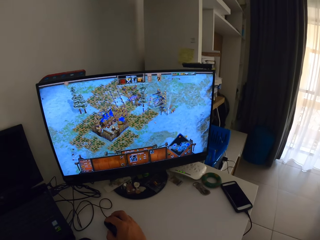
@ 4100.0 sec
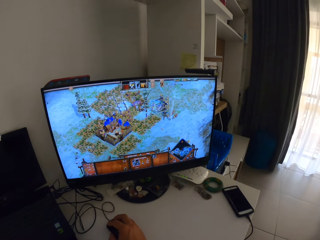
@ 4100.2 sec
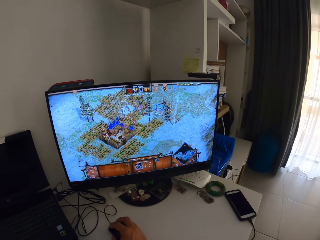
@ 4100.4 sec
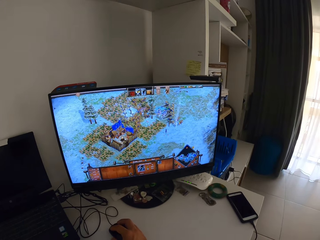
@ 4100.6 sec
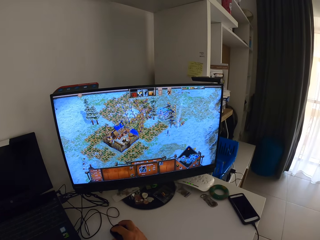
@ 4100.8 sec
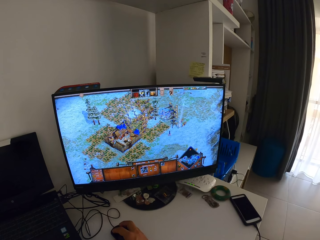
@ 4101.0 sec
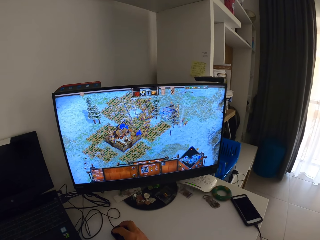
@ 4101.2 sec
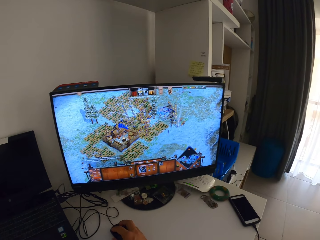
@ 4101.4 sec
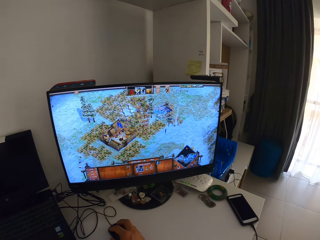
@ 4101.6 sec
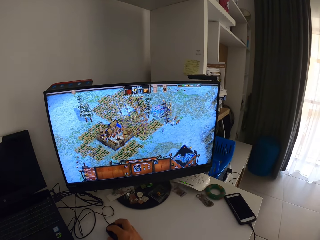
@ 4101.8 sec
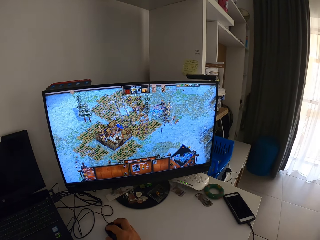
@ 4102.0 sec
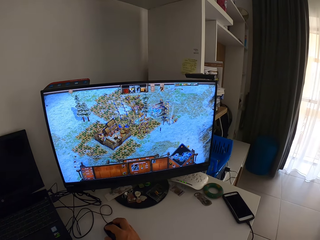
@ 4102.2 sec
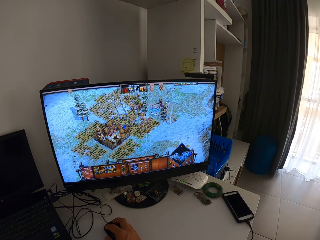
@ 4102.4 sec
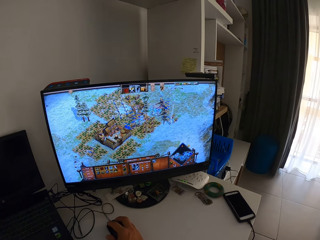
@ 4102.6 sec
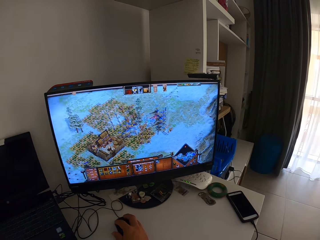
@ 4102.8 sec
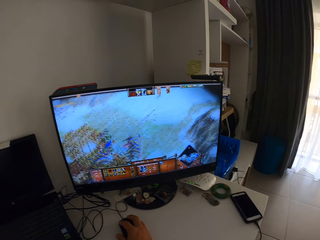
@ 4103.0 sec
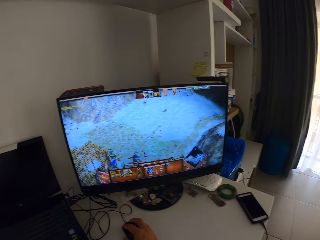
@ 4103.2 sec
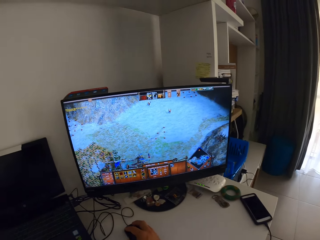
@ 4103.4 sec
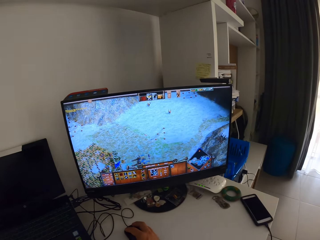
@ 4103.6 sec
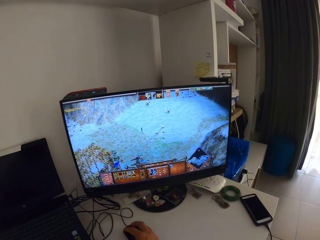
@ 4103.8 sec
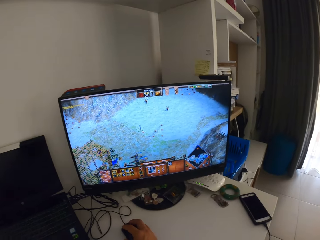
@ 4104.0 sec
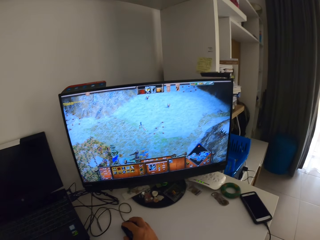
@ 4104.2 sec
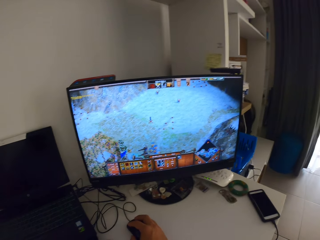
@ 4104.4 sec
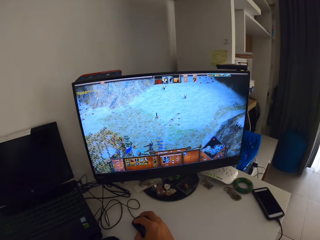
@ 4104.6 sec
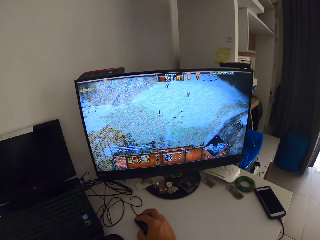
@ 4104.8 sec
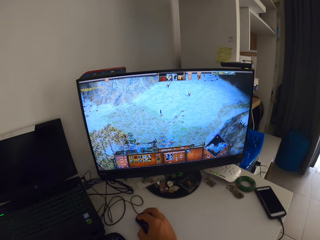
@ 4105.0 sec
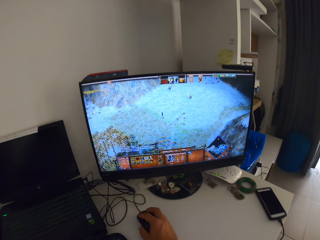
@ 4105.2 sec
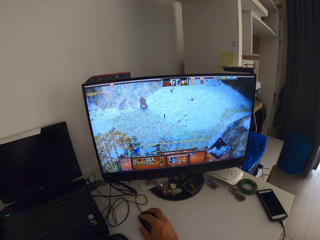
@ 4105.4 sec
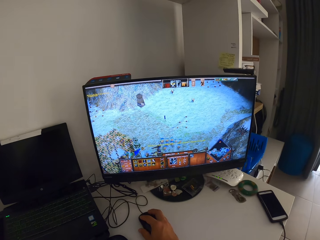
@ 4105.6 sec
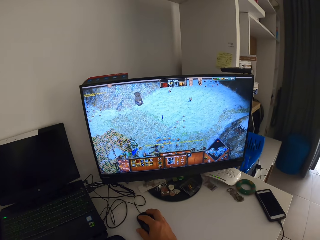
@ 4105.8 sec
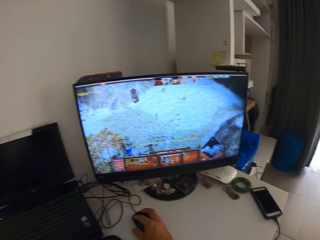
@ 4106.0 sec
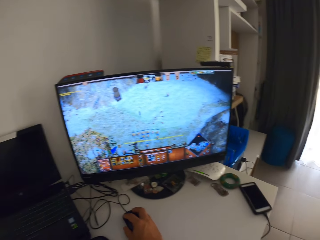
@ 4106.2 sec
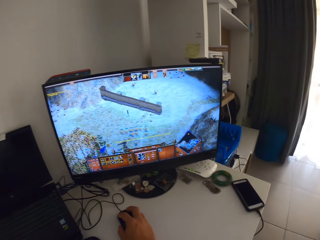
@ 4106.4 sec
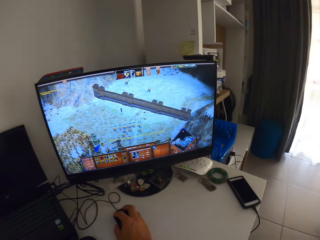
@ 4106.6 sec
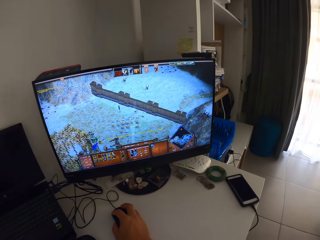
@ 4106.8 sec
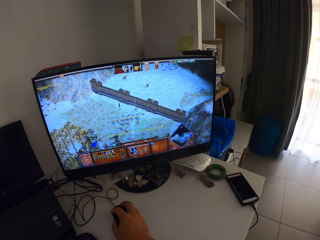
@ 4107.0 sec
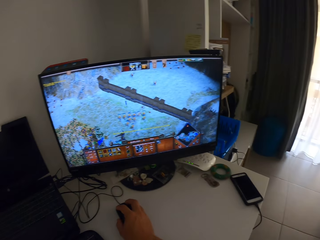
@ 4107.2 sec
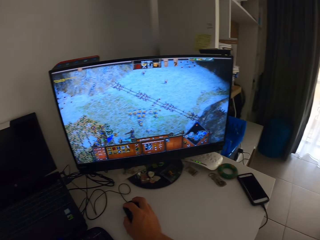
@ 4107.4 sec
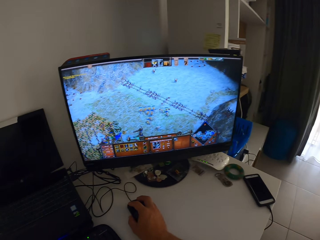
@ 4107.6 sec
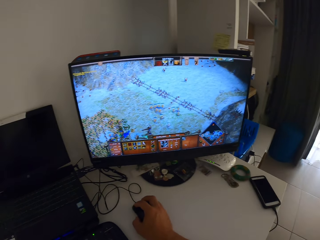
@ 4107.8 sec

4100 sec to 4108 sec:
The camera wearer clicks a mouse connected to a desktop system on a white table with his right hand.

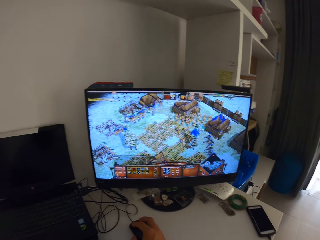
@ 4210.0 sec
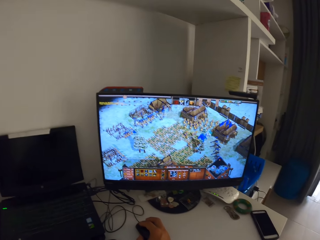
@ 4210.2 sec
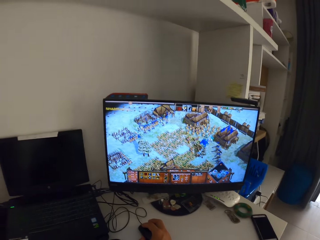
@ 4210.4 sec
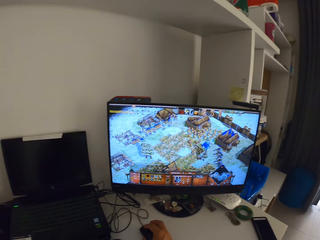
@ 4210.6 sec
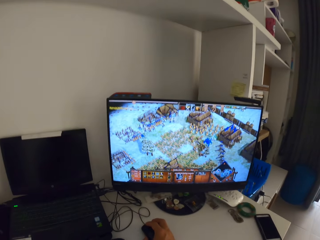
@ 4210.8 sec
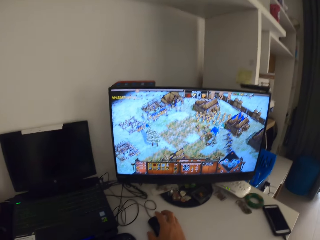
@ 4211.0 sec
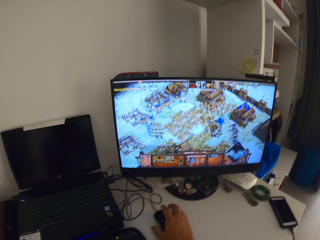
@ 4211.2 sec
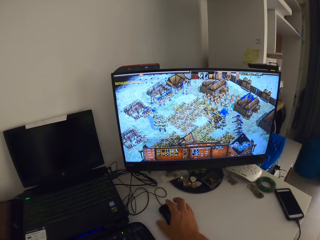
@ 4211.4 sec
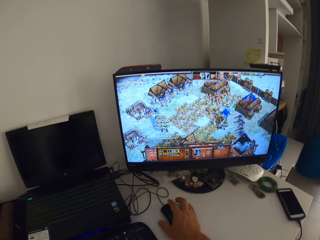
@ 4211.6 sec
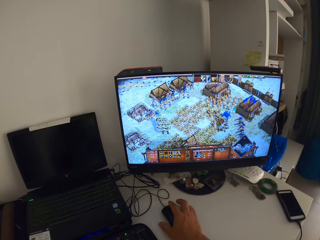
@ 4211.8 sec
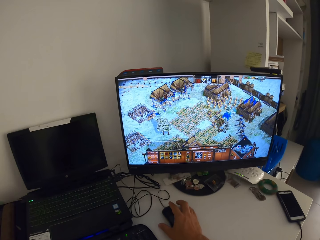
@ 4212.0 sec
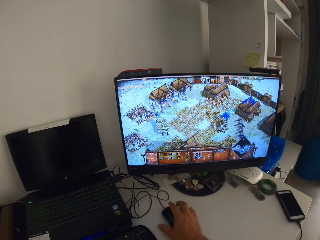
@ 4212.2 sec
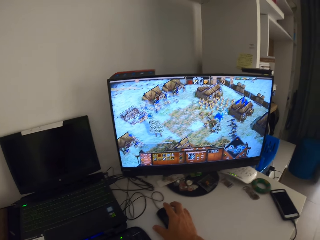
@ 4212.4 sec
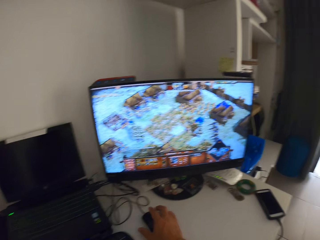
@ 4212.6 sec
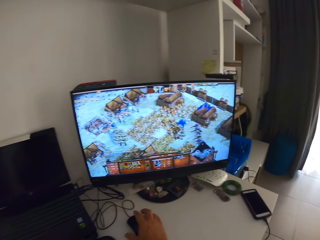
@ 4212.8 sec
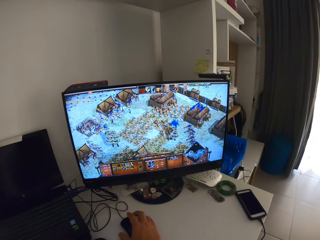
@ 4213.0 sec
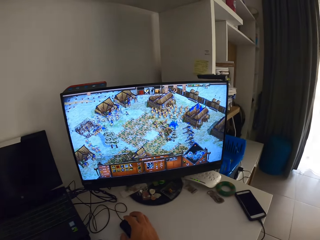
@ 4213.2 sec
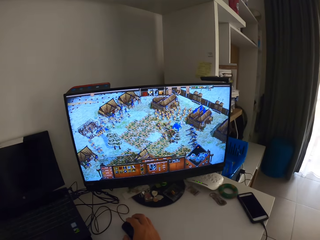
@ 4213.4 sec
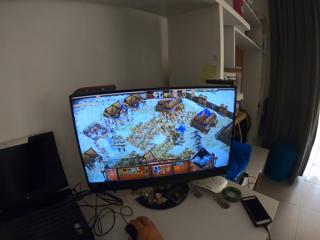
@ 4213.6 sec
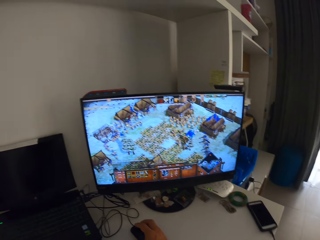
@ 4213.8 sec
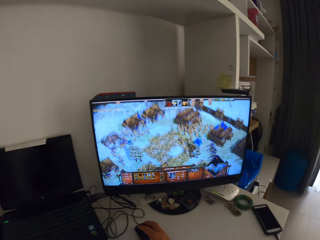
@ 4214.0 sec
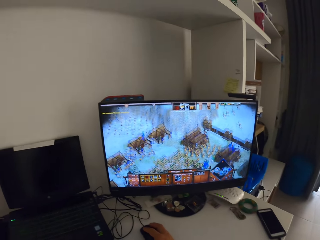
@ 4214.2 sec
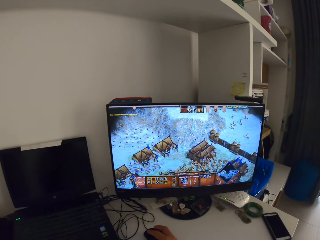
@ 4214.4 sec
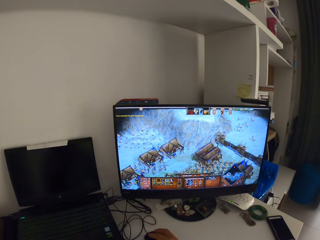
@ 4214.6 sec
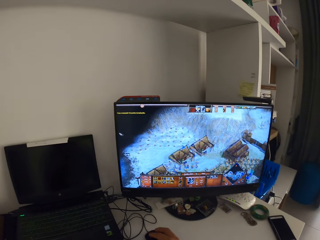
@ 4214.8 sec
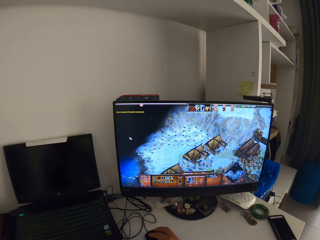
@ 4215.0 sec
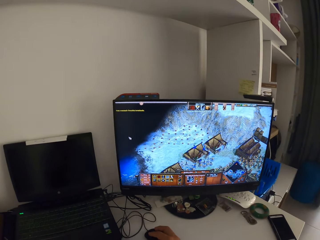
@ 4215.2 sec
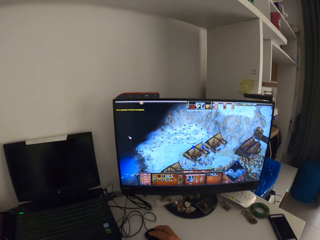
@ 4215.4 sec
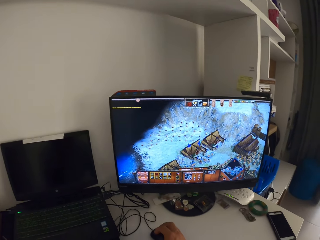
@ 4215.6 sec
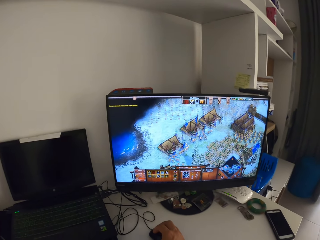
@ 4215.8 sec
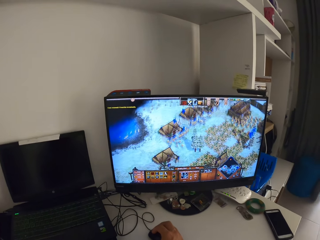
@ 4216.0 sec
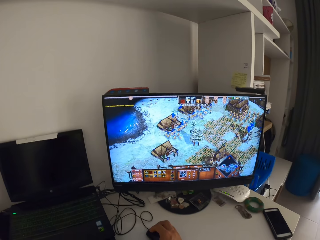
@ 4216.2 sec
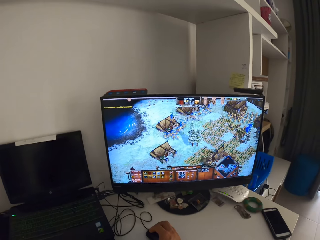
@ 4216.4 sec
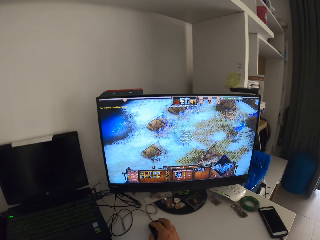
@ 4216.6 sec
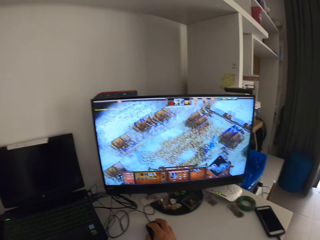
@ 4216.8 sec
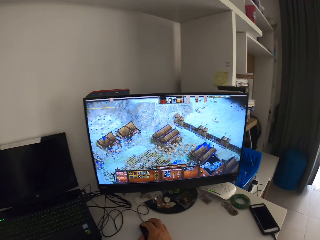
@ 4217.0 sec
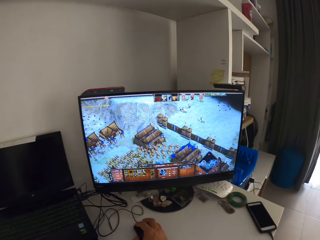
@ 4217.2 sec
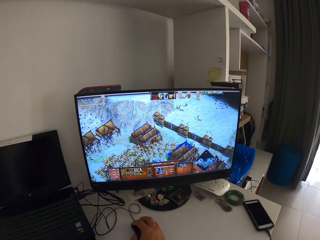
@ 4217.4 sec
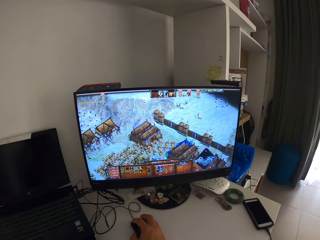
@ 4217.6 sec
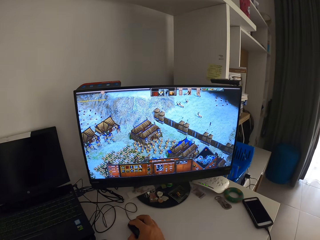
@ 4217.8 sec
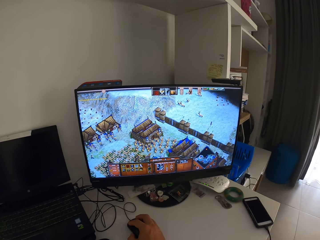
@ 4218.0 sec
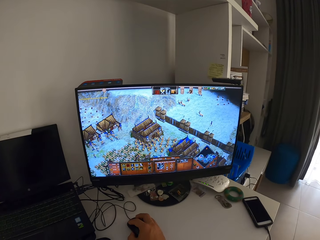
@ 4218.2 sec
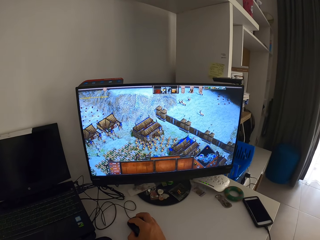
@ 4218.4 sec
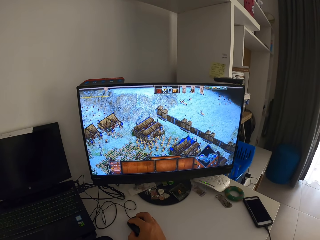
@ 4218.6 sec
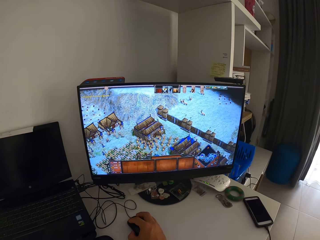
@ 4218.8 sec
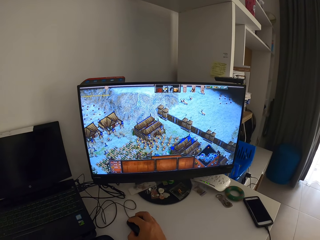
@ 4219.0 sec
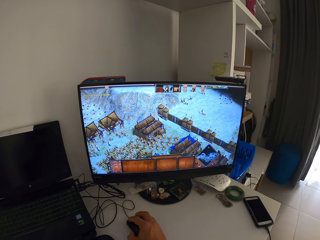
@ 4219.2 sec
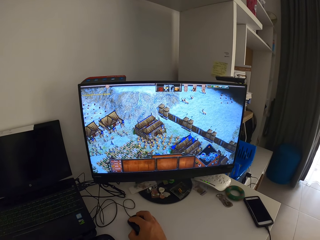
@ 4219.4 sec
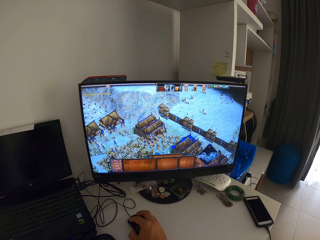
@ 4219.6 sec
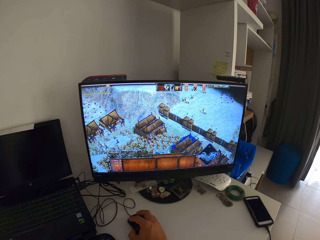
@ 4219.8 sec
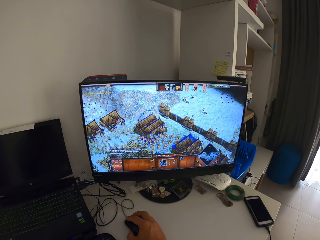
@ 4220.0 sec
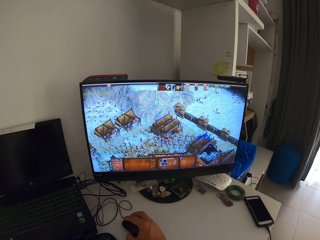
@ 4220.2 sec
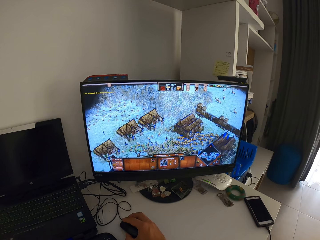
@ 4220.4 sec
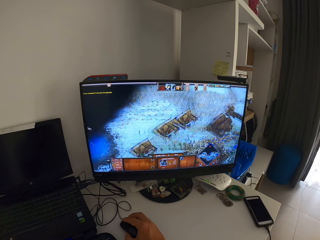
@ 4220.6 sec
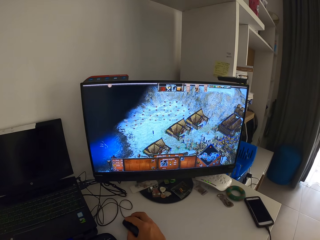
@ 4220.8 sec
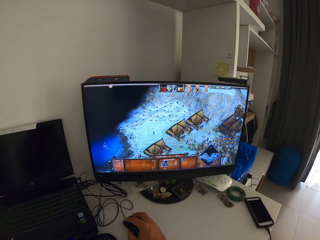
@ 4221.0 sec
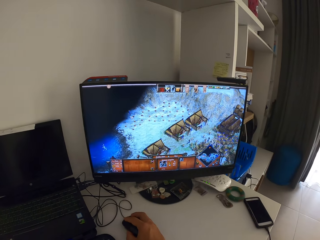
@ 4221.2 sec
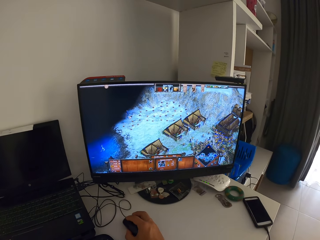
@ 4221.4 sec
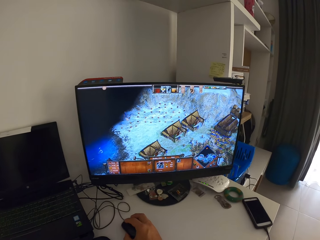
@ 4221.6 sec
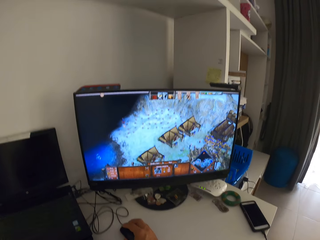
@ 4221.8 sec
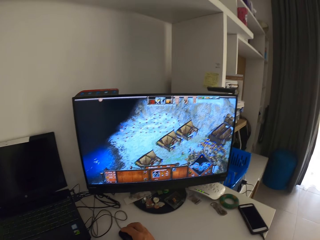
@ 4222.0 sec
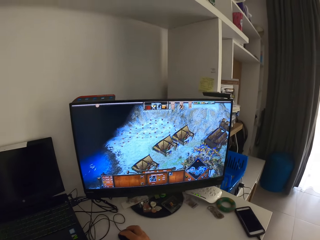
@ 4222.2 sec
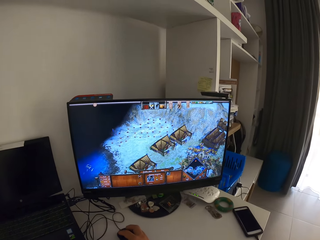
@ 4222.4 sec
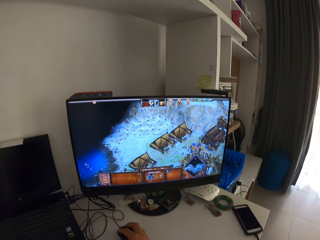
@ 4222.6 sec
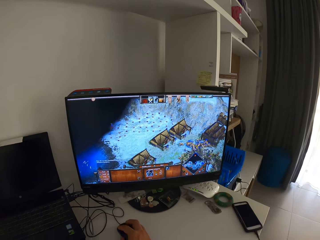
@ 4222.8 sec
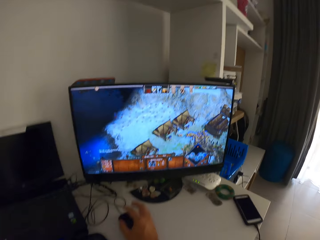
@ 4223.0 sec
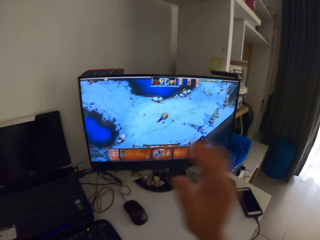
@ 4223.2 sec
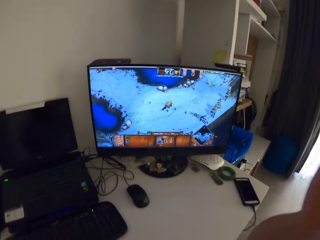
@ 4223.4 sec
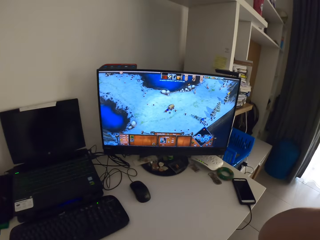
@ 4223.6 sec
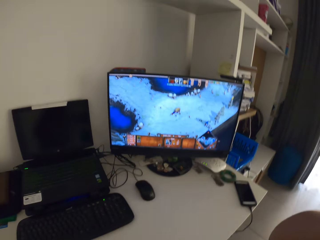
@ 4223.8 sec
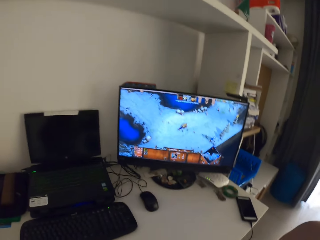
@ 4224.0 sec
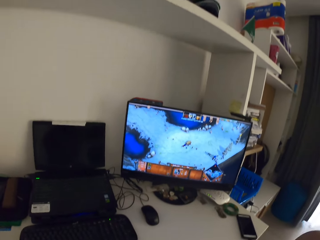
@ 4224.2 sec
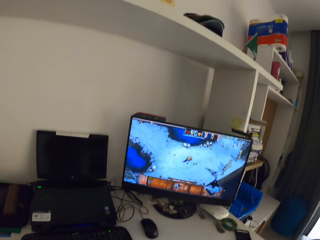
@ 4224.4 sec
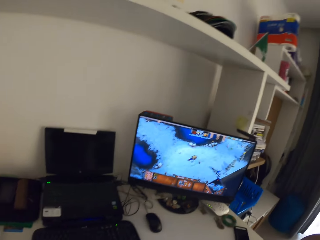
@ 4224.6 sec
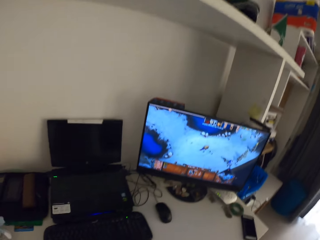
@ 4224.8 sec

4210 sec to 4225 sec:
The camera wearer taps on a mouse connected to a desktop system on a white table with multiple fingers. He moves the mouse connected to the desktop system on the white table with his right hand. He clicks the mouse connected to the desktop system on the white table with his right hand. He lifts his right hand off the mouse connected to the desktop system on the white table. He touches the camera on his head.
